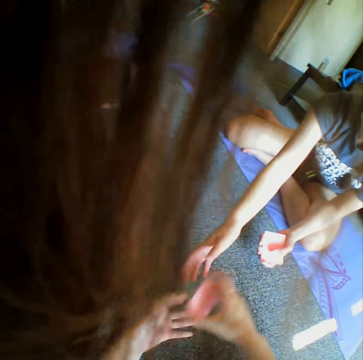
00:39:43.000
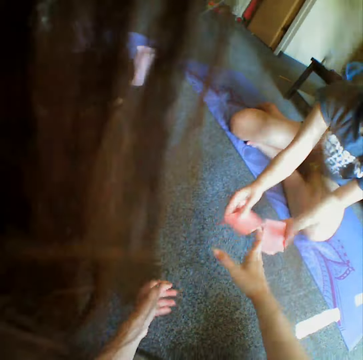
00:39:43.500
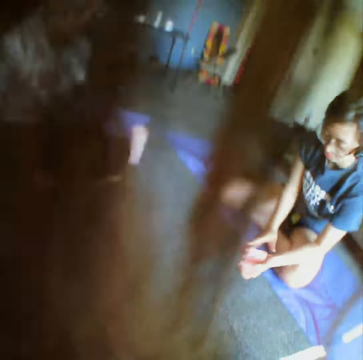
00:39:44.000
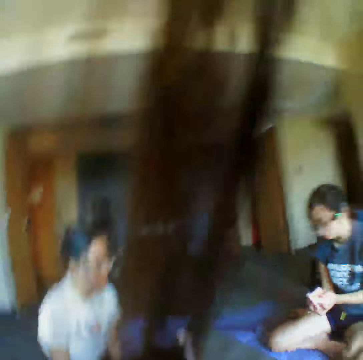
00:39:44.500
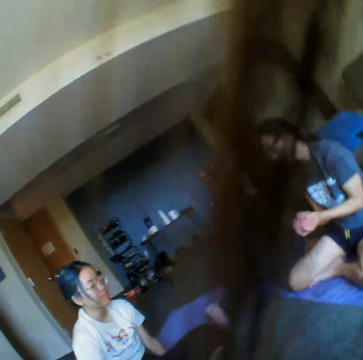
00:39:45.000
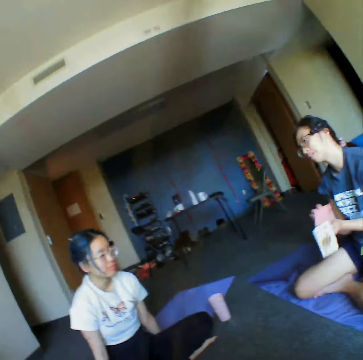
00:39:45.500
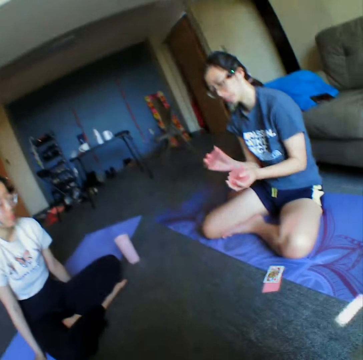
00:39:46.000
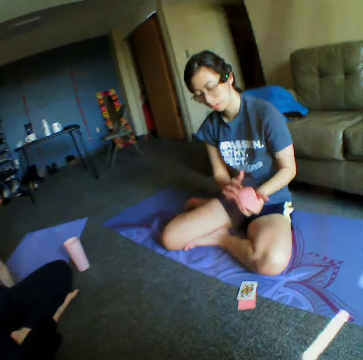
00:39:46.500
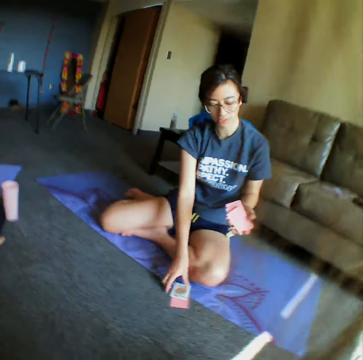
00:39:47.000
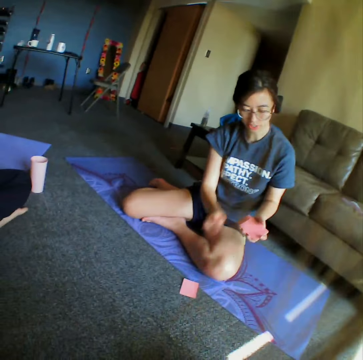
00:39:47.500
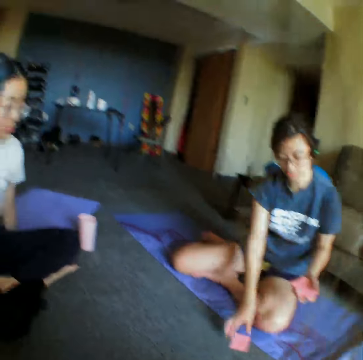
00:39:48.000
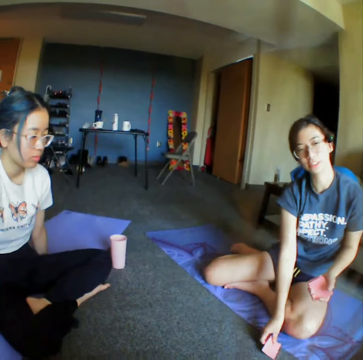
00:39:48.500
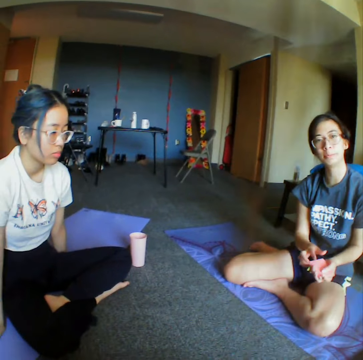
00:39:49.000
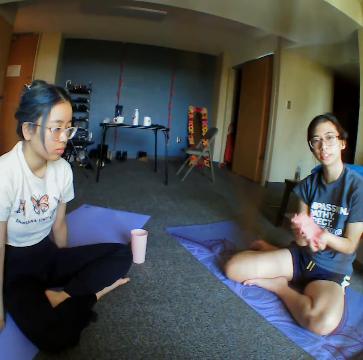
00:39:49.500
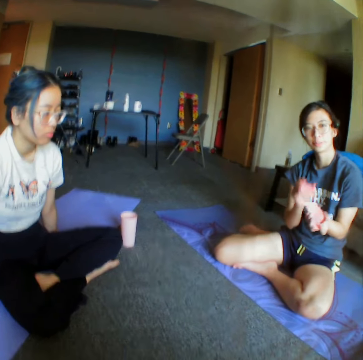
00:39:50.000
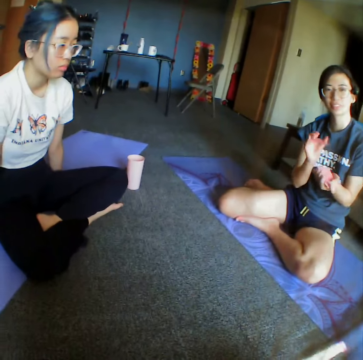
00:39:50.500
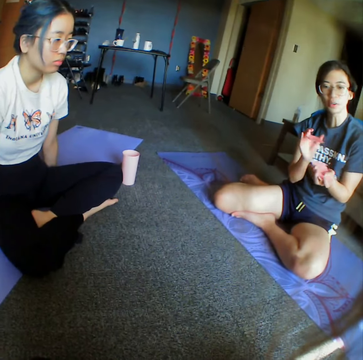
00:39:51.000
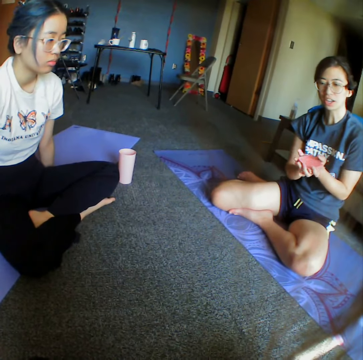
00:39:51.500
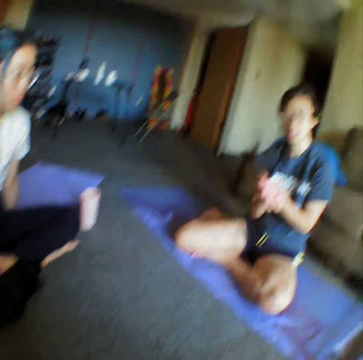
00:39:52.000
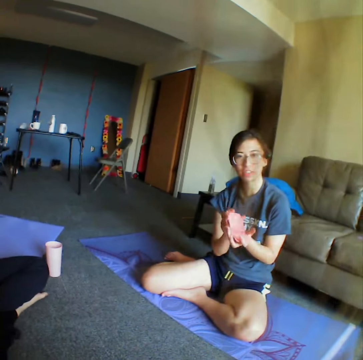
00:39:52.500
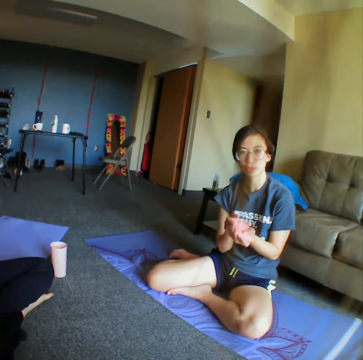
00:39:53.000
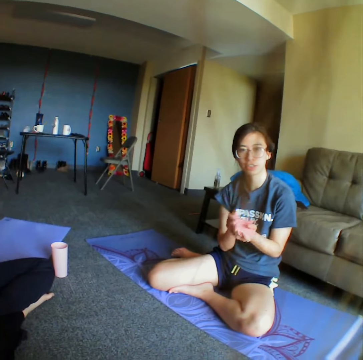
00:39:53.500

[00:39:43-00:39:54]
The camera wearer gives the cards to a woman. The woman reshuffles the cards on her hand. The camera wearer looks around the room. The woman drops the cards on the floor, picks up the cards from the floor, and shuffles the cards.

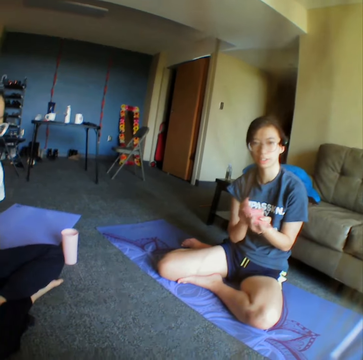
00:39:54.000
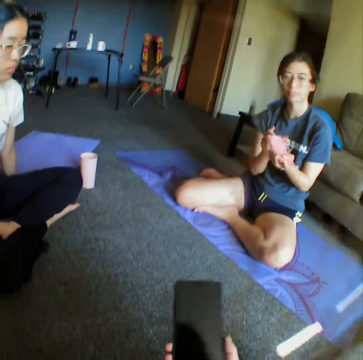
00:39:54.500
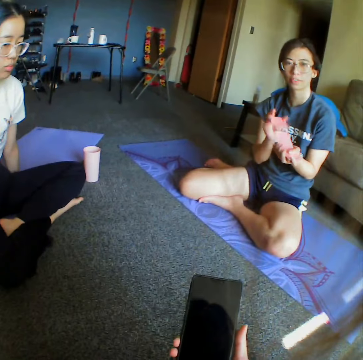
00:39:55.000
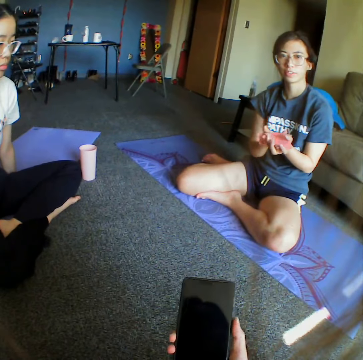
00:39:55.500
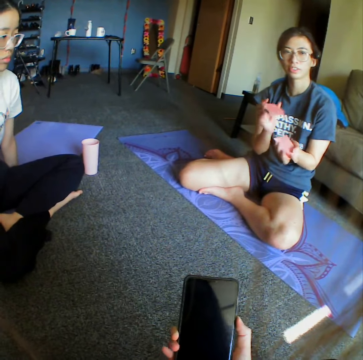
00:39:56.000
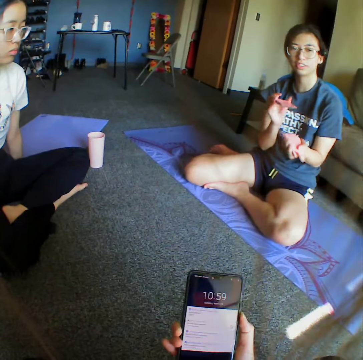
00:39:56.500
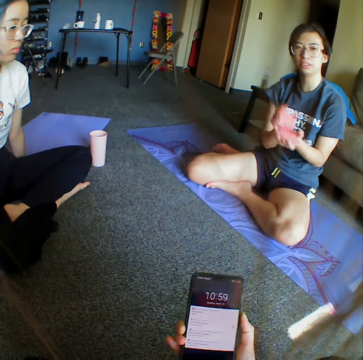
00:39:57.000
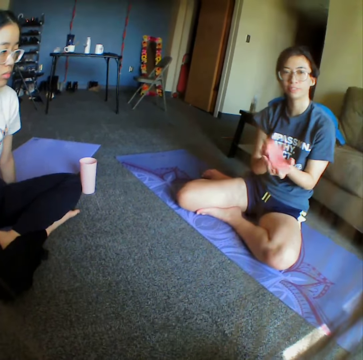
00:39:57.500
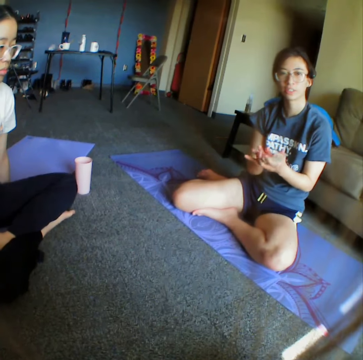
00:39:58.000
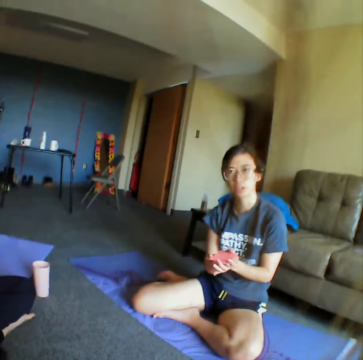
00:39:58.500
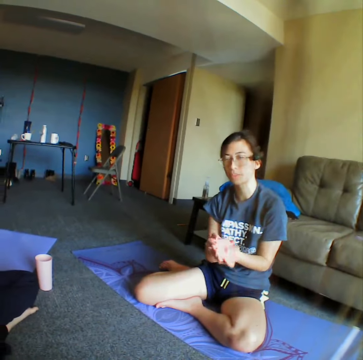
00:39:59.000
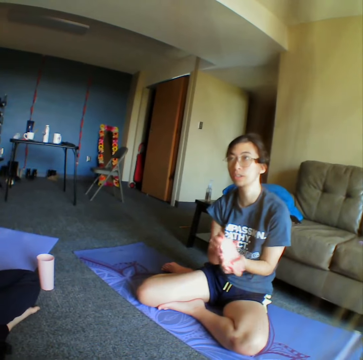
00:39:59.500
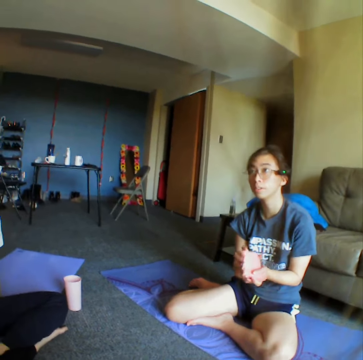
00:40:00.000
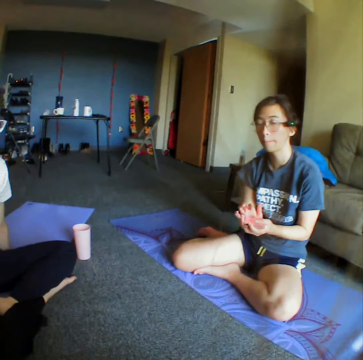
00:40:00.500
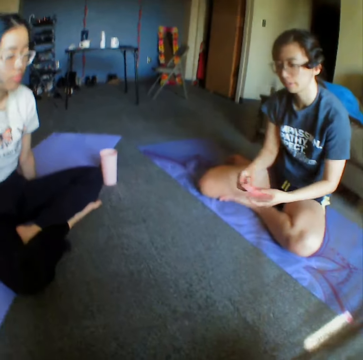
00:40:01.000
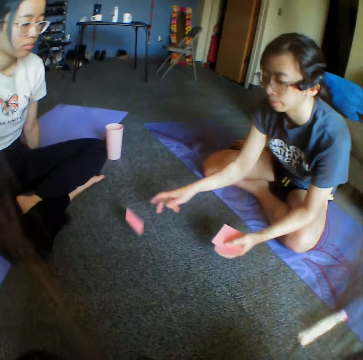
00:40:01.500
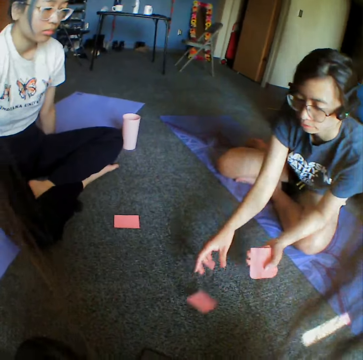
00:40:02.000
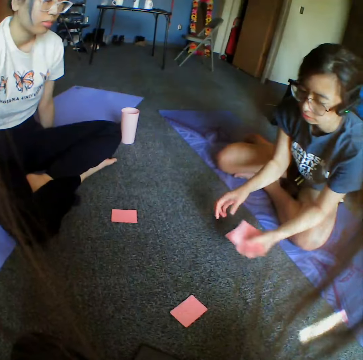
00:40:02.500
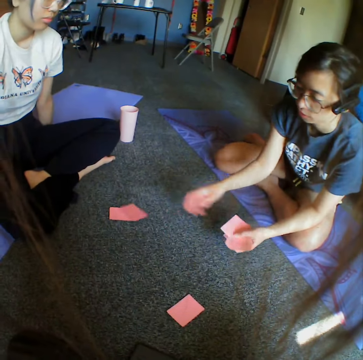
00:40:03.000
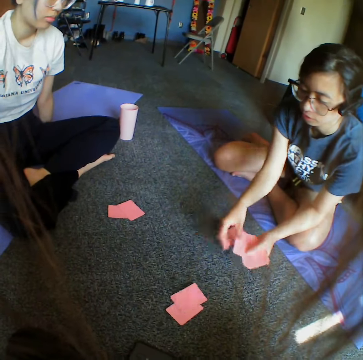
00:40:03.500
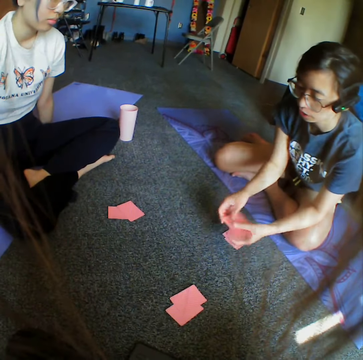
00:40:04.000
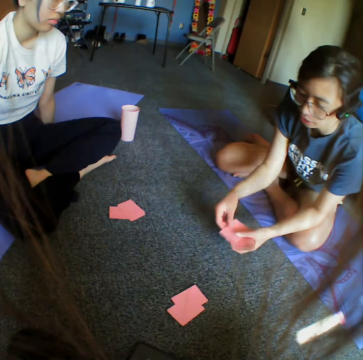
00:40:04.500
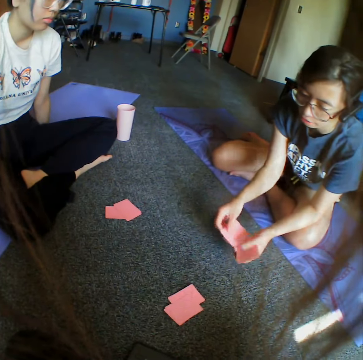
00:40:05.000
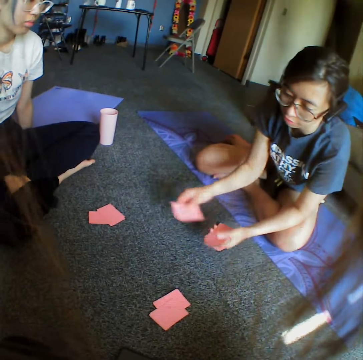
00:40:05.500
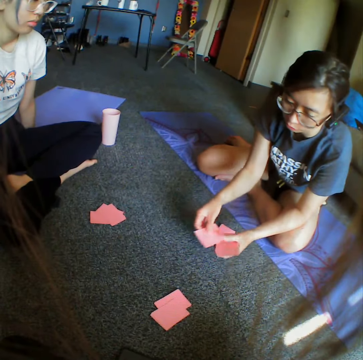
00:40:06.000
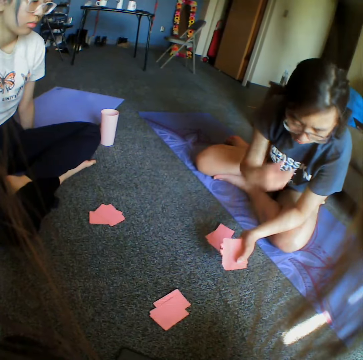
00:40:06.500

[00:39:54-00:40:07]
The camera wearer uses a phone. A woman shuffles cards. The woman distributes the cards to the woman and the camera wearer.

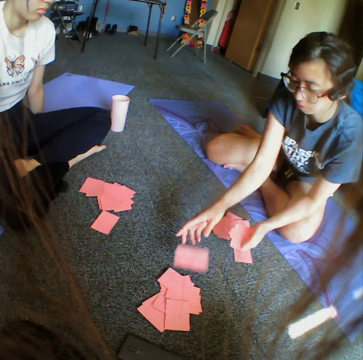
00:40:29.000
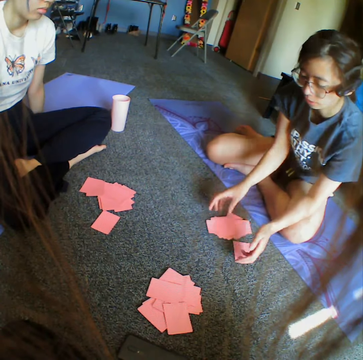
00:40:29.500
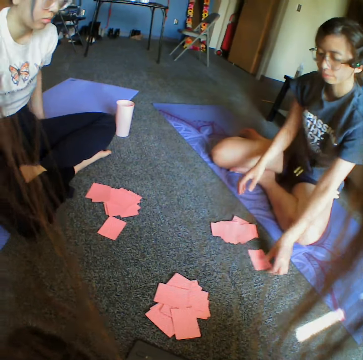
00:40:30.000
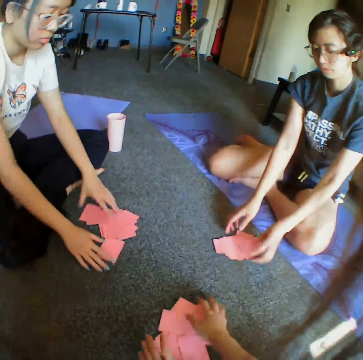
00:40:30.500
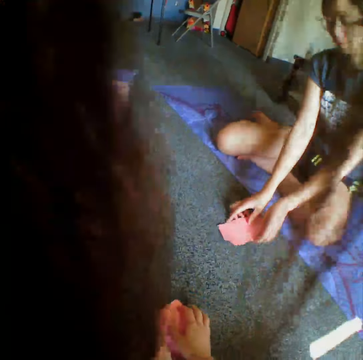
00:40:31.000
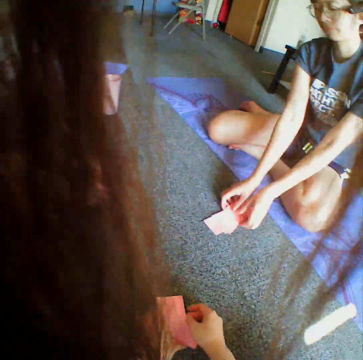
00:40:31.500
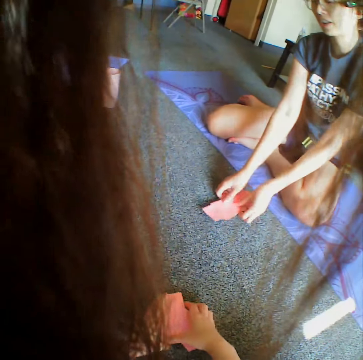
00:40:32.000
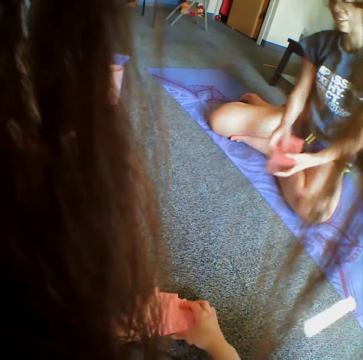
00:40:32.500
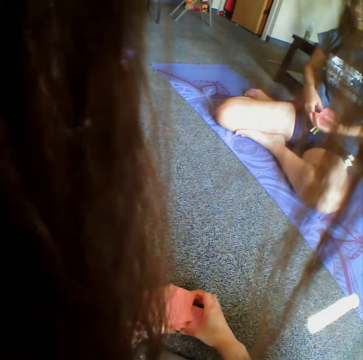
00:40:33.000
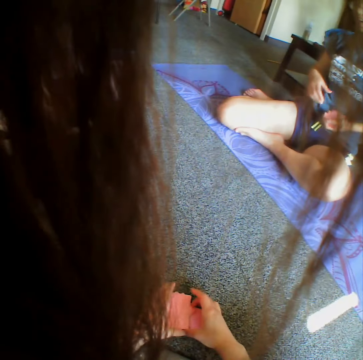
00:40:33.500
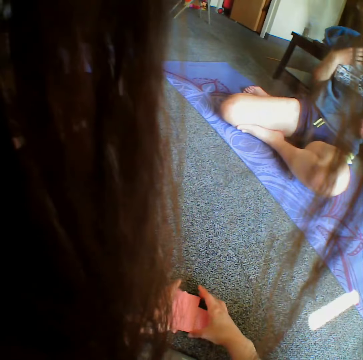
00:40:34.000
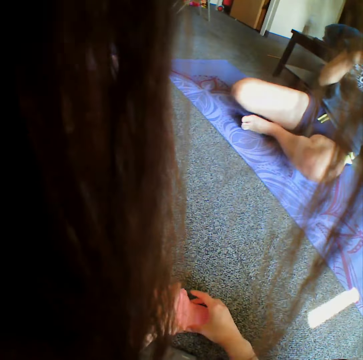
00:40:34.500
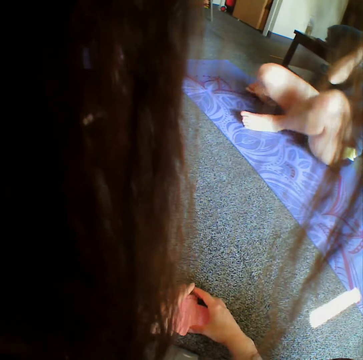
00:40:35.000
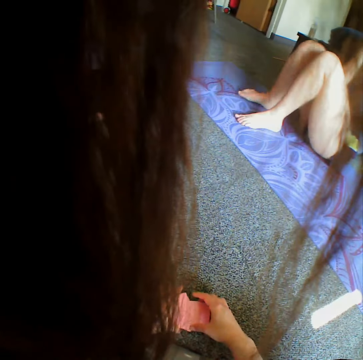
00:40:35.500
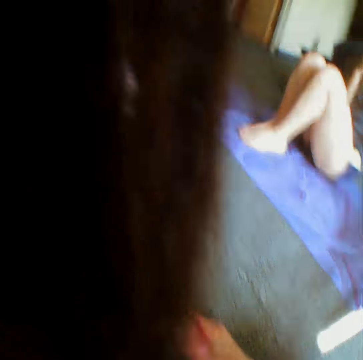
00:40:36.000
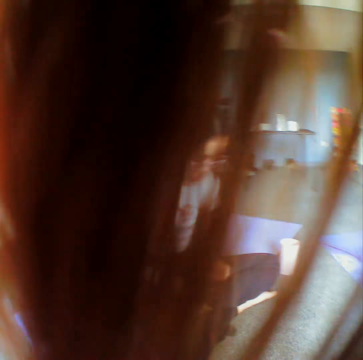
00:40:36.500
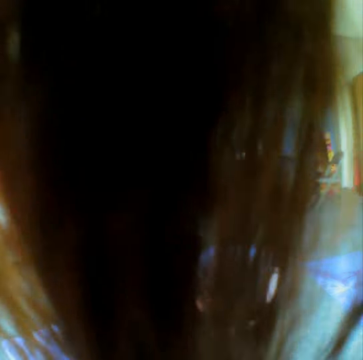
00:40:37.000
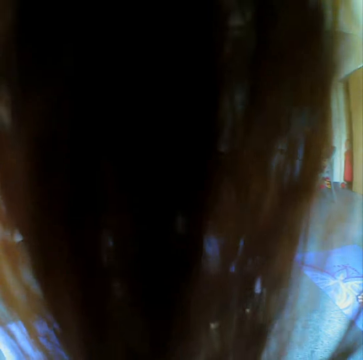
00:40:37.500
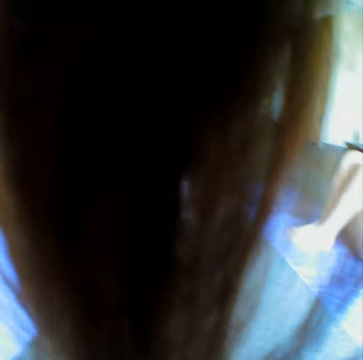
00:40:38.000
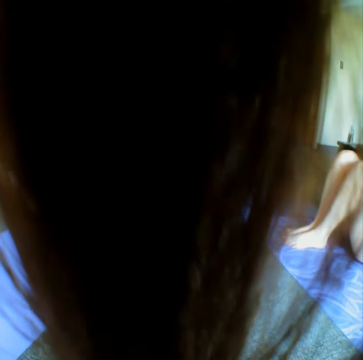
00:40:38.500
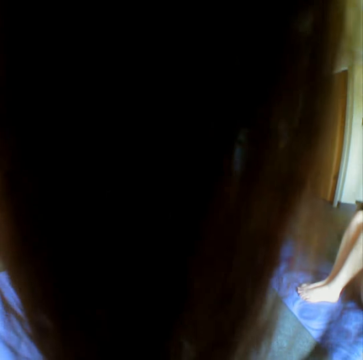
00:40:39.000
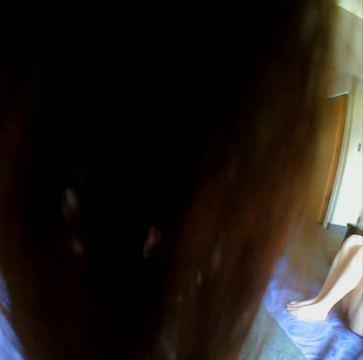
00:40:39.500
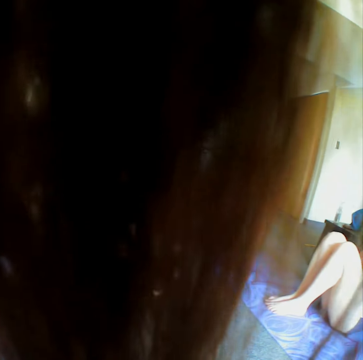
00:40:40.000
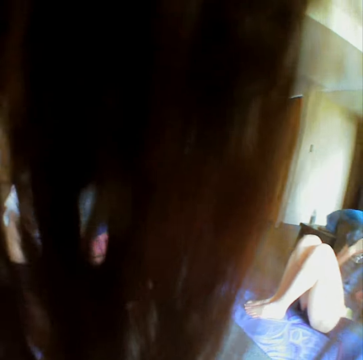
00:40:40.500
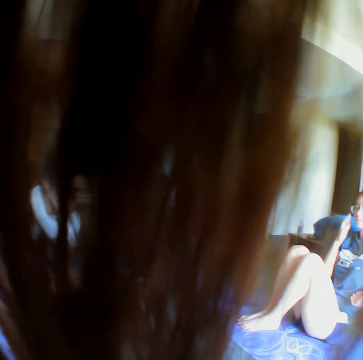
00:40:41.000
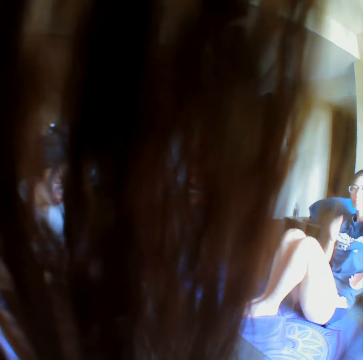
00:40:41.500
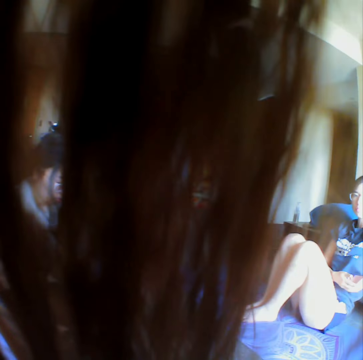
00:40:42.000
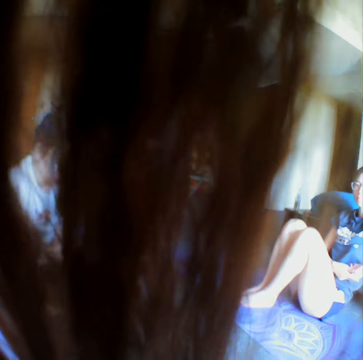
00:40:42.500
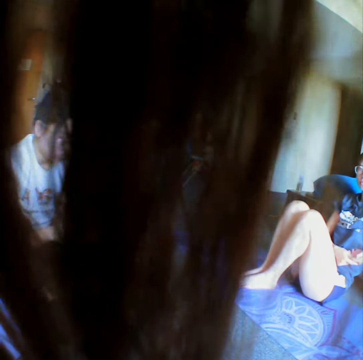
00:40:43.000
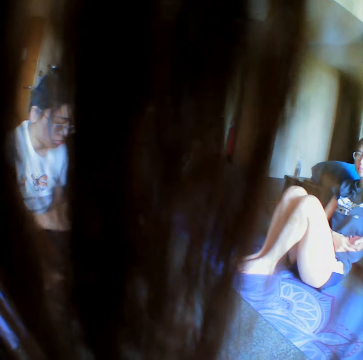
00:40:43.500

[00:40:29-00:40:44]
A woman collects all the cards from the floor. Another woman picks up cards from the floor. The camera wearer picks up cards from the floor. They converse with the first woman.
